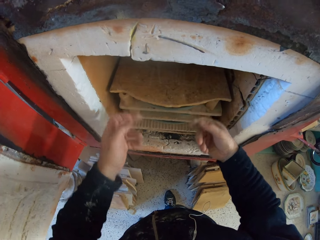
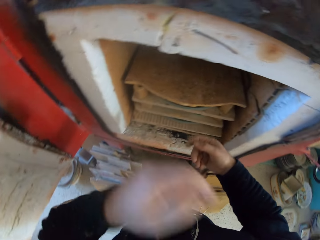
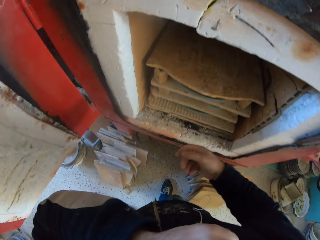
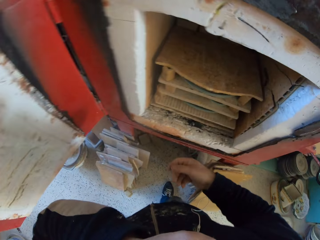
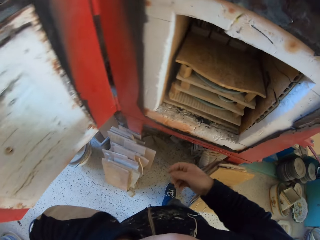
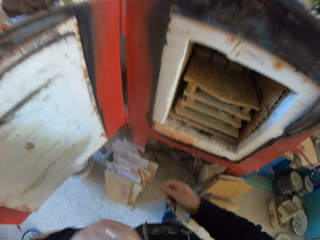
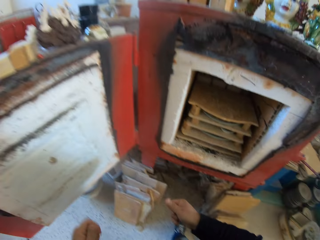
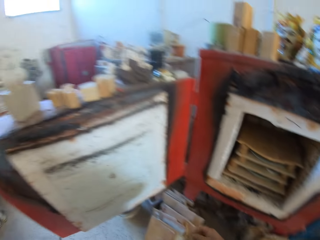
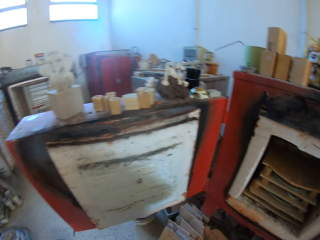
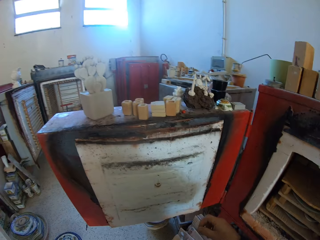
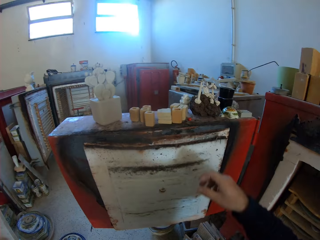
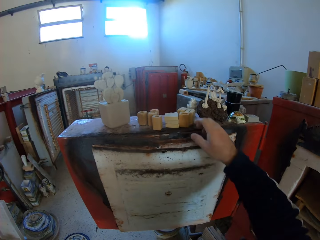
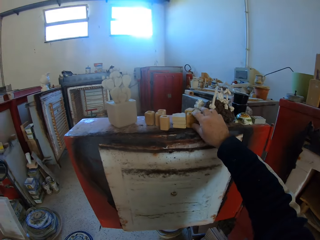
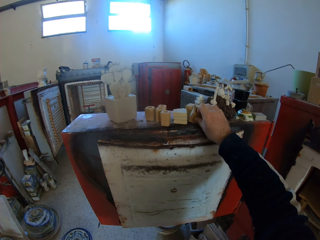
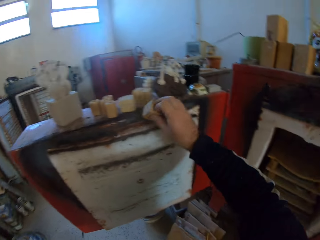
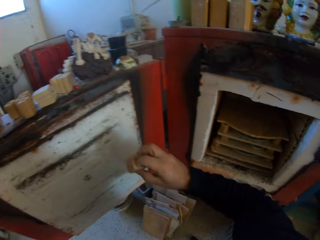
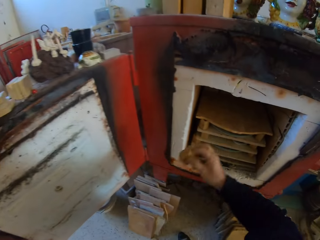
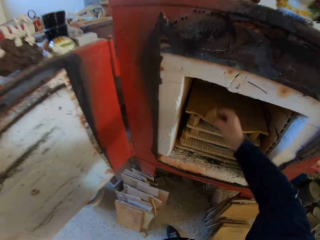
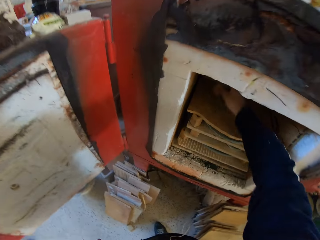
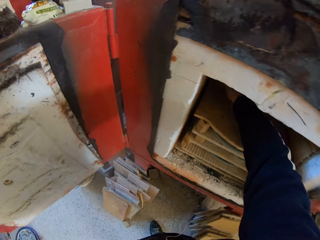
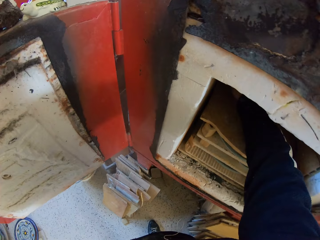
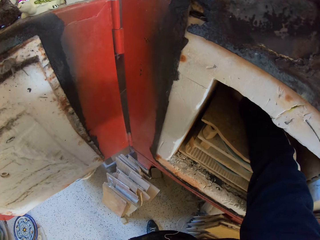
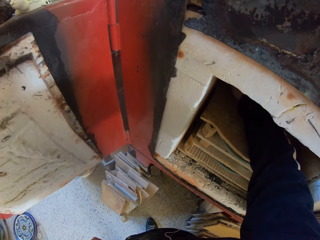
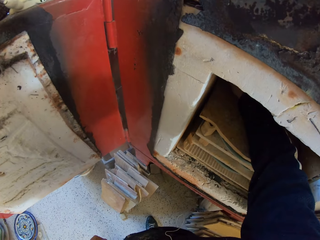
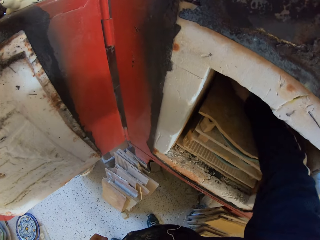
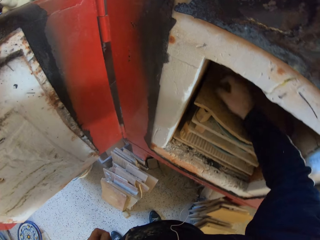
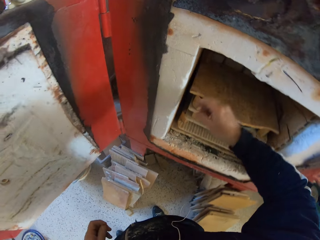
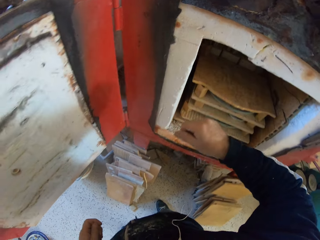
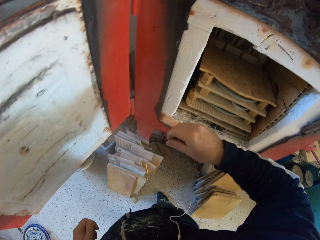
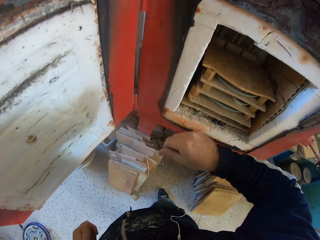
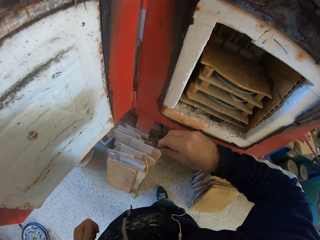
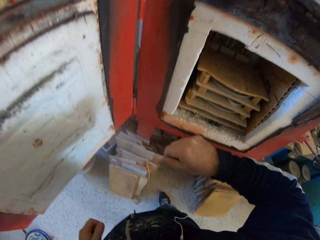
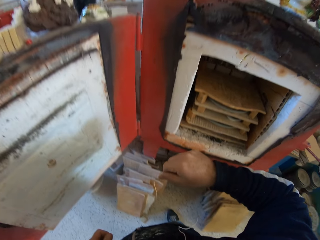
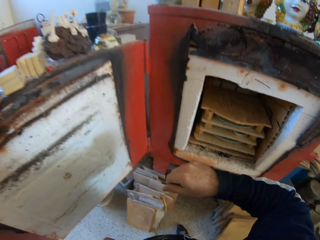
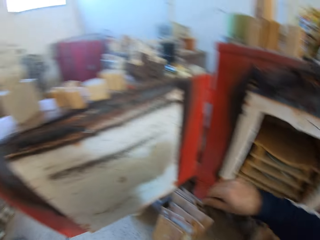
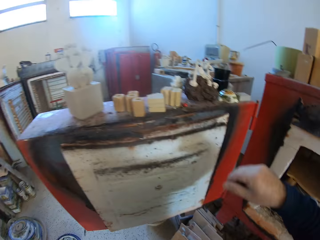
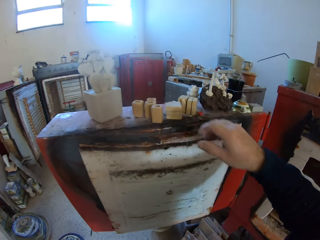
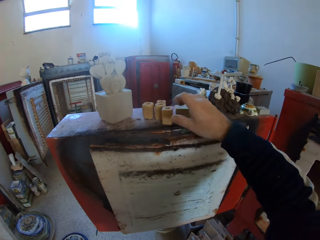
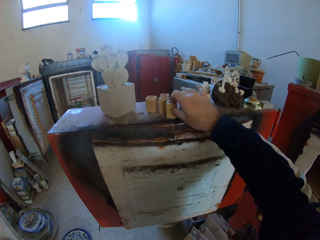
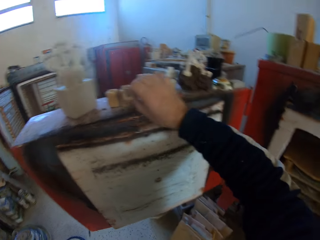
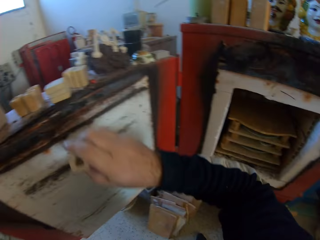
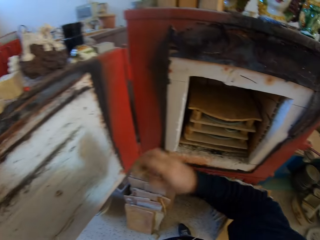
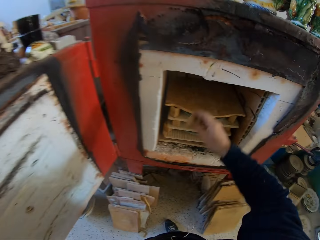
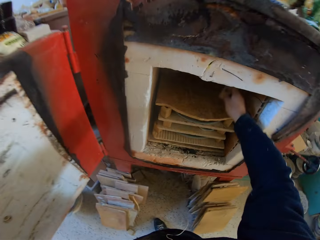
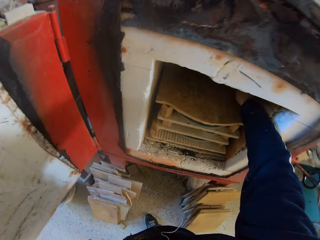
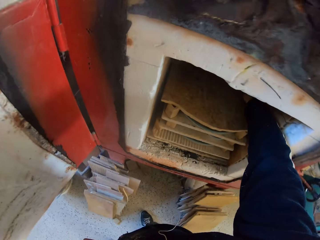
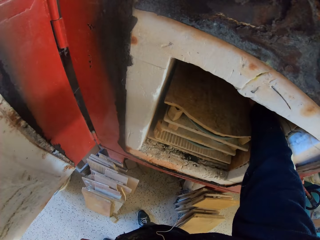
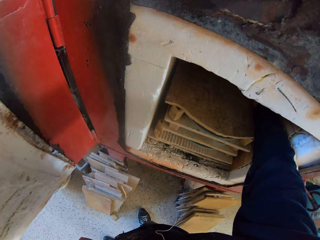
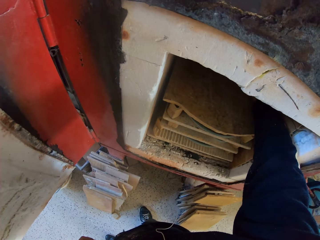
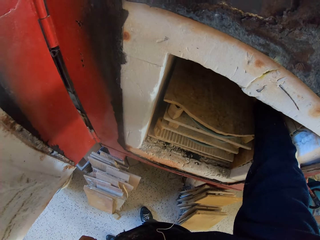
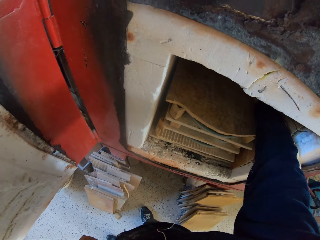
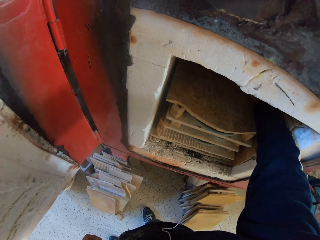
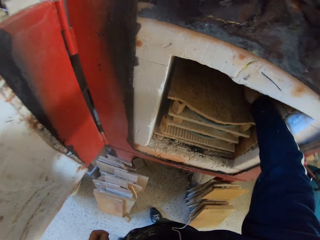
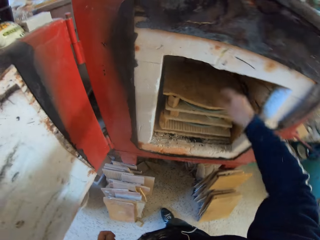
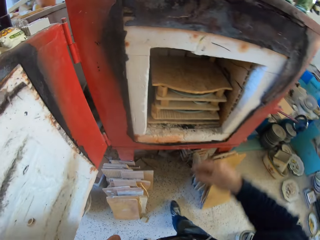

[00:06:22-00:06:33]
The camera wearer looks in the cabinet. They turn around. They pick up the small boxes. They place the small boxes on the ceramic cardboard in the chimney. They pick up the small boxes. They place the small boxes on the ceramic cardboard in the chimney.

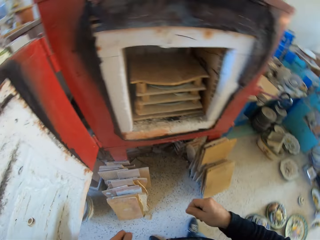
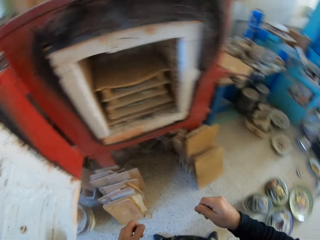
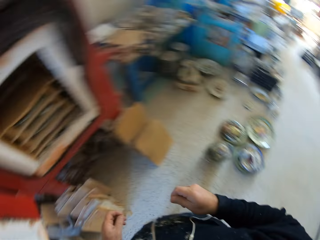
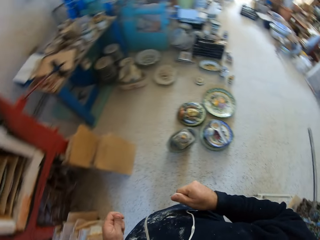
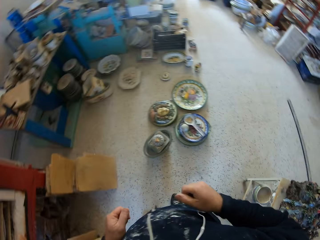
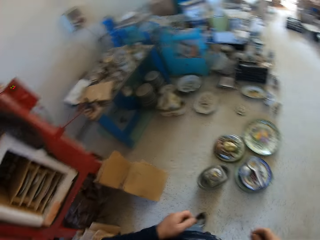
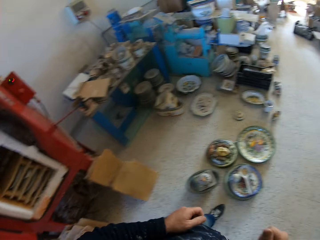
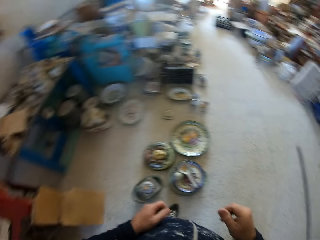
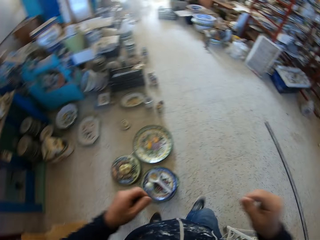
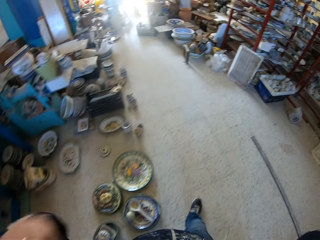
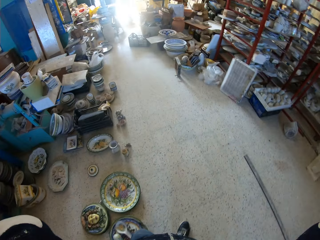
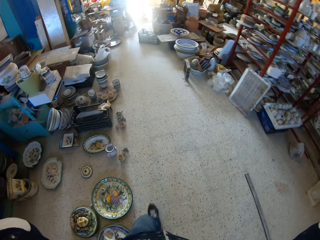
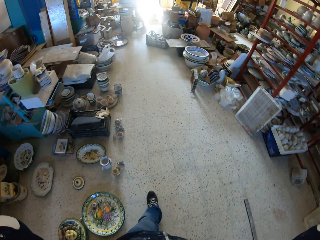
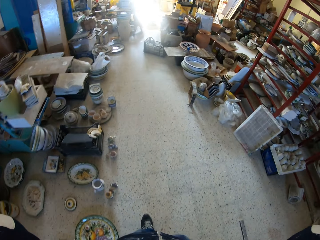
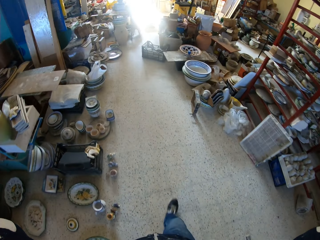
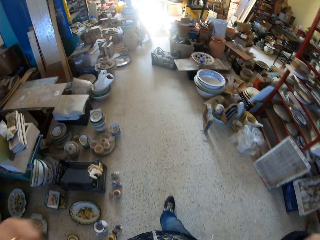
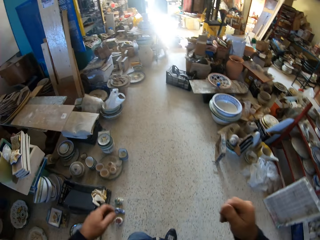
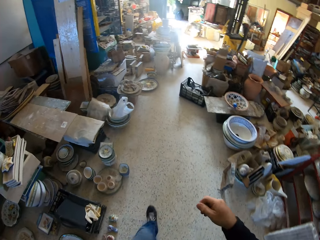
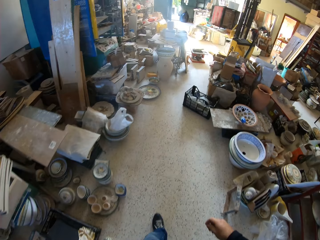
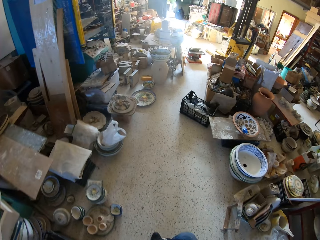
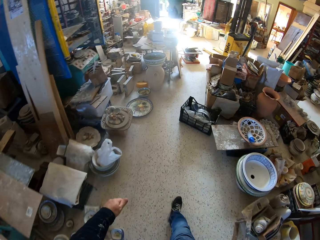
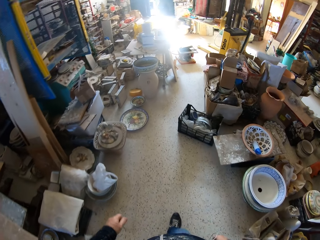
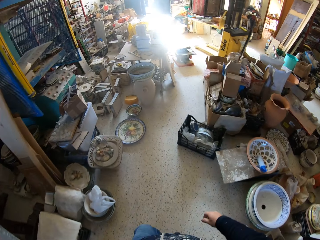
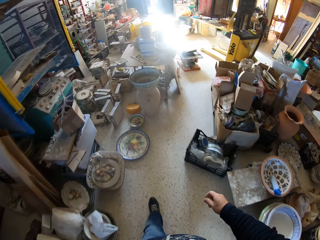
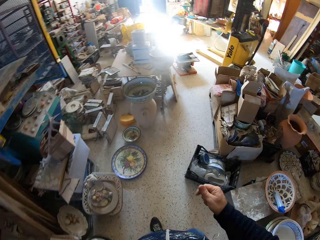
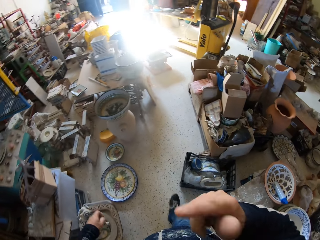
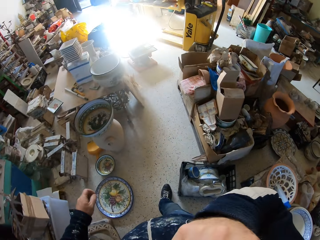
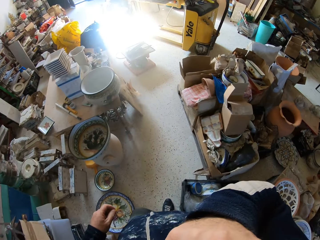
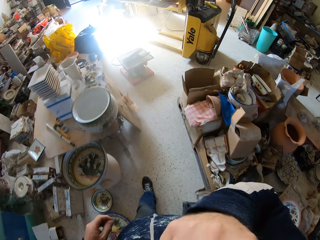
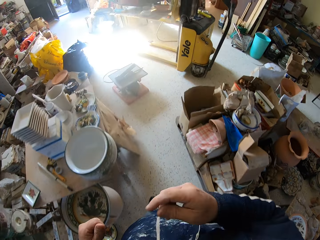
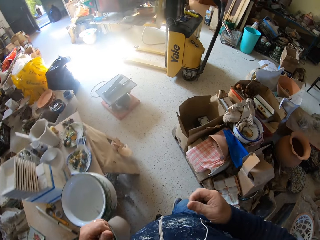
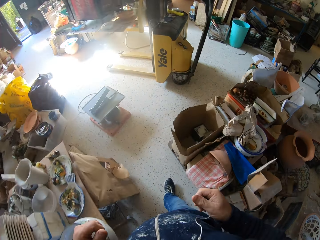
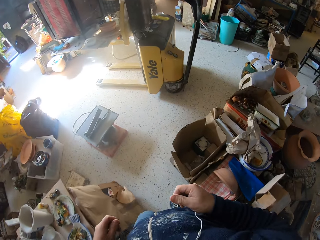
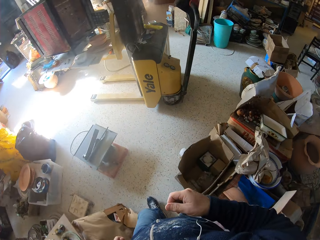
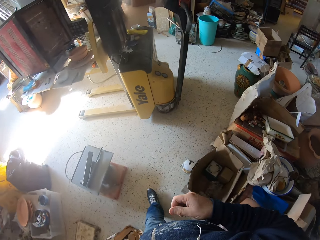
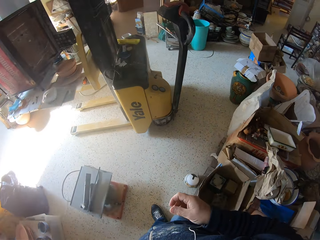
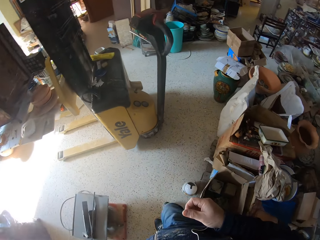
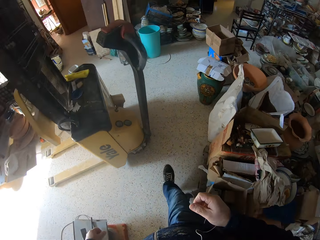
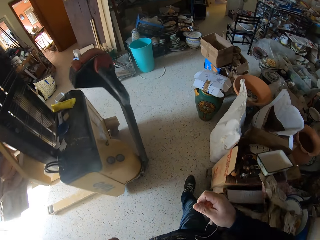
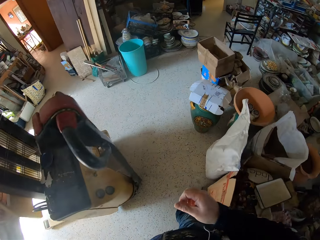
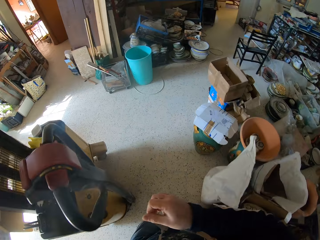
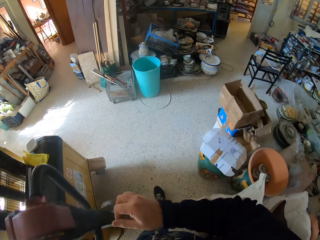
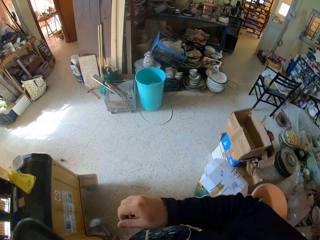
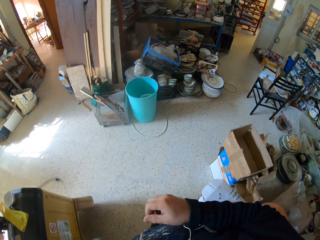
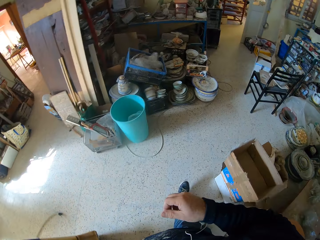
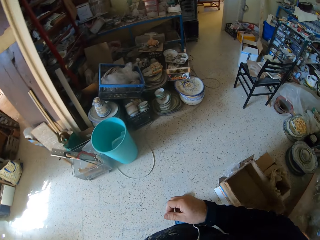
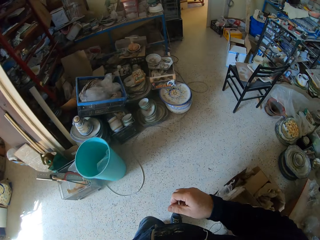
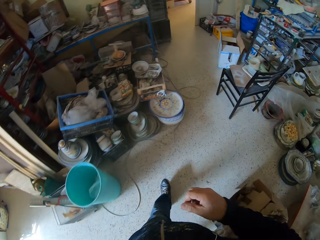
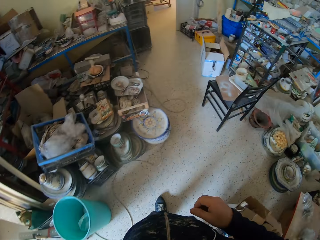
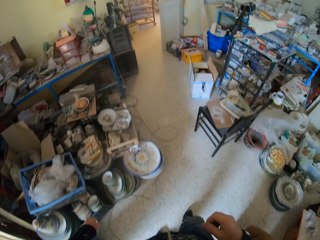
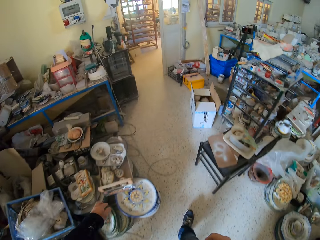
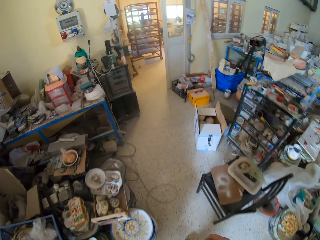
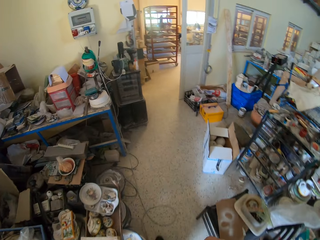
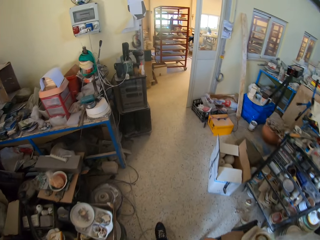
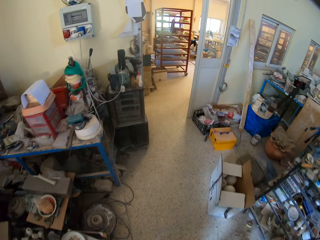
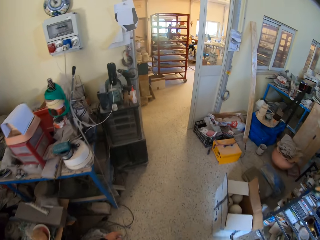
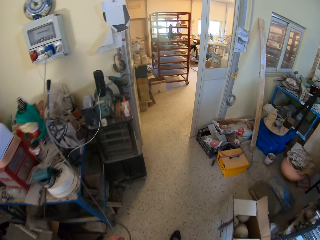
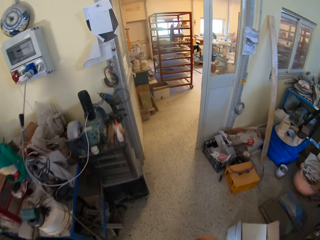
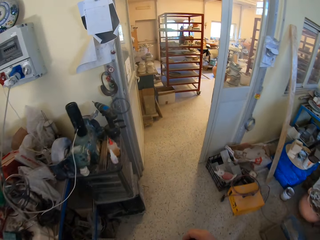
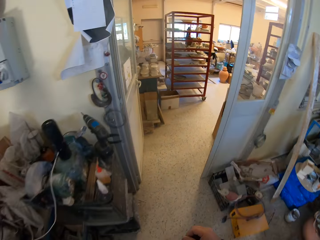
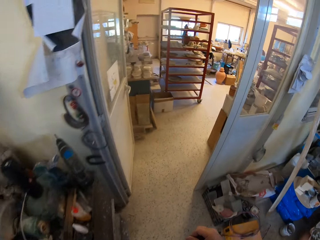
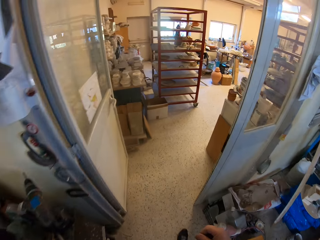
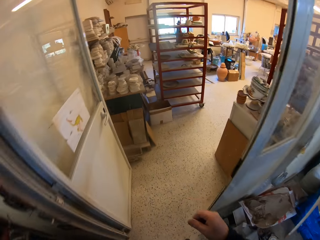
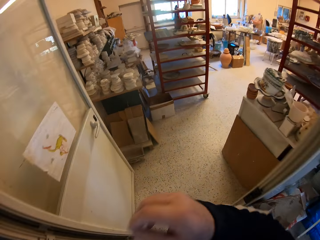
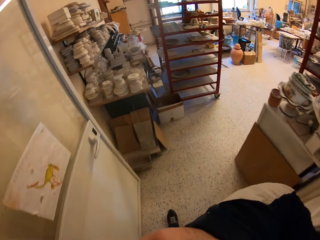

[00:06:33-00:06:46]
The camera wearer turns around. He walks in the room or pottery. He lifts his hands. He walks in the room. He lifts his hand, holds the camera. He walks in the room, turns around. He walks in the pottery.
